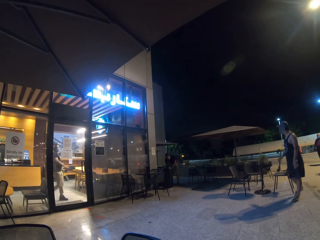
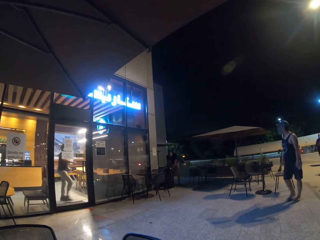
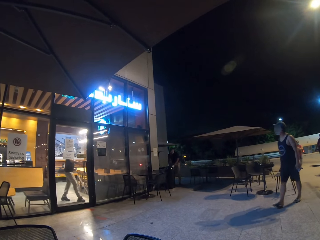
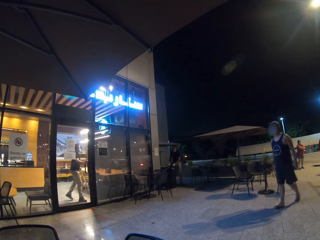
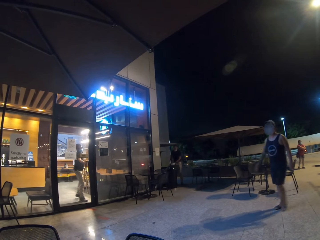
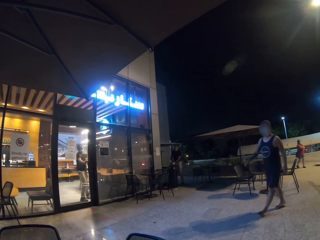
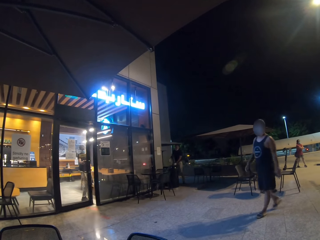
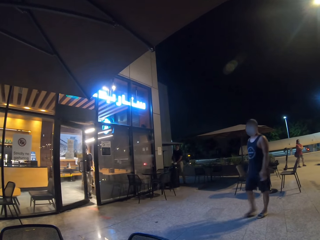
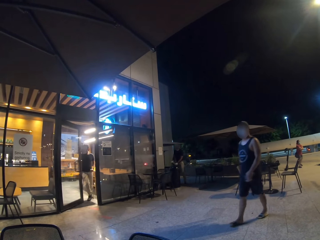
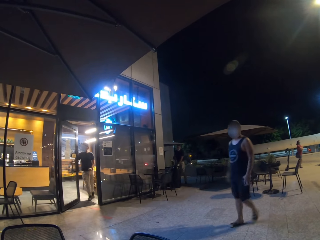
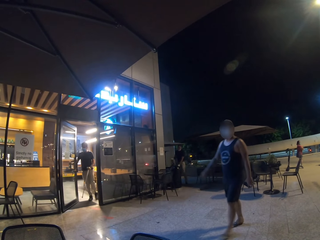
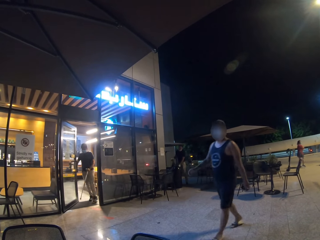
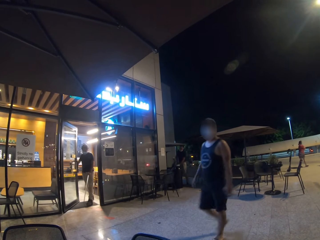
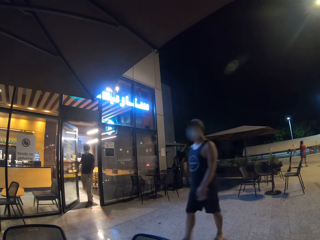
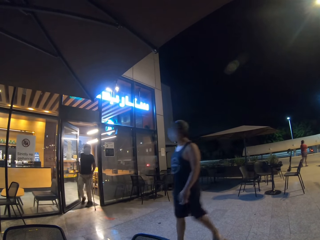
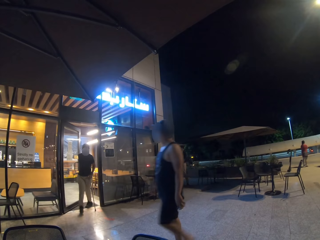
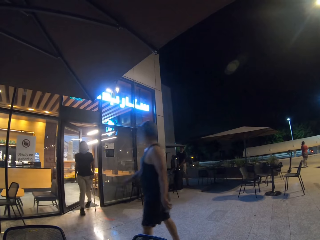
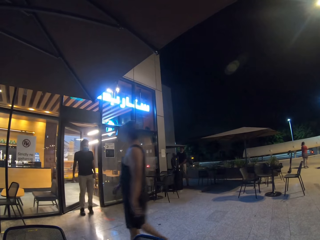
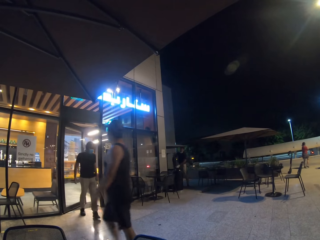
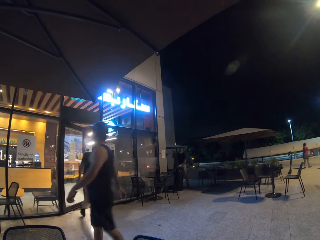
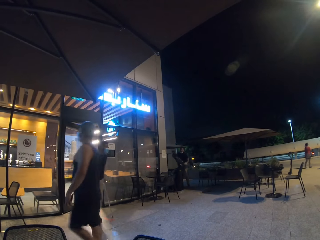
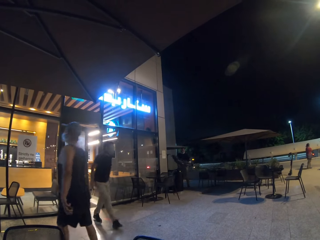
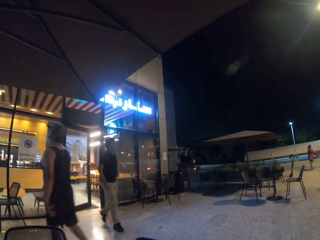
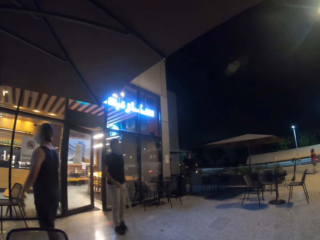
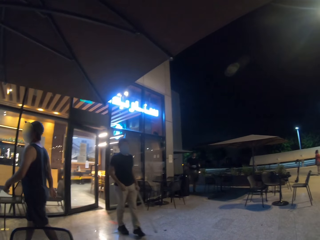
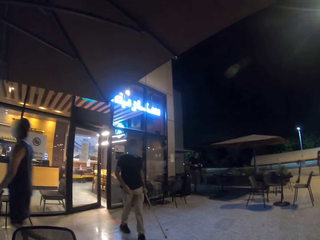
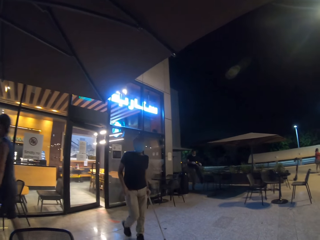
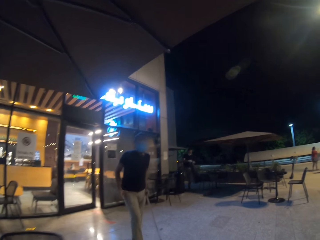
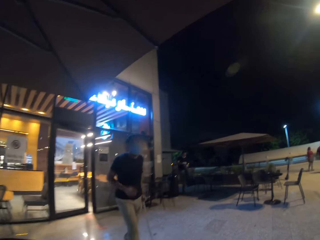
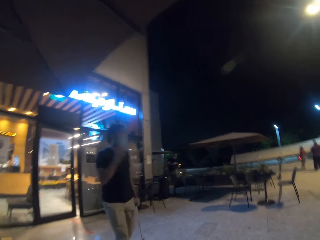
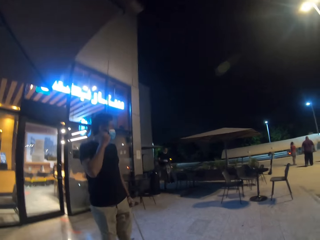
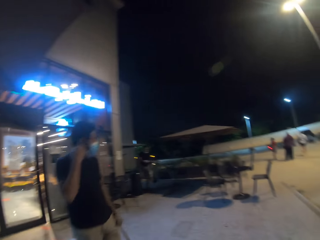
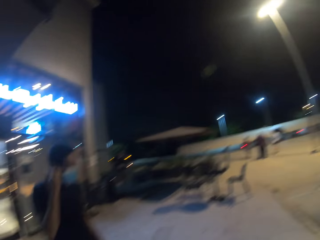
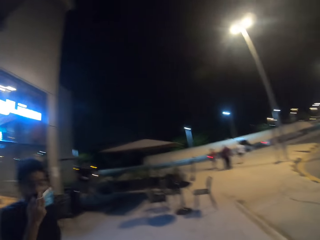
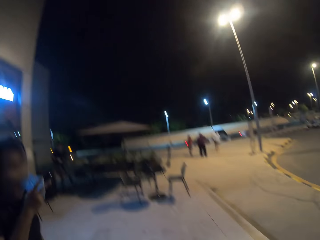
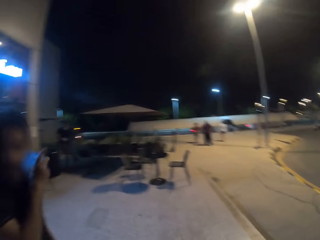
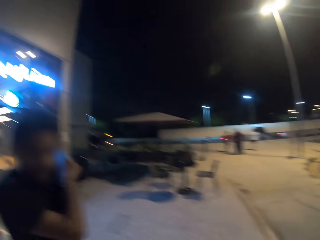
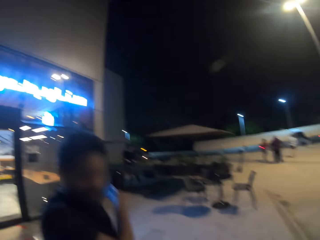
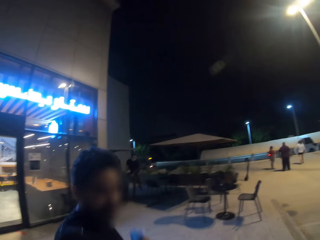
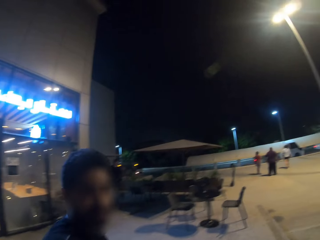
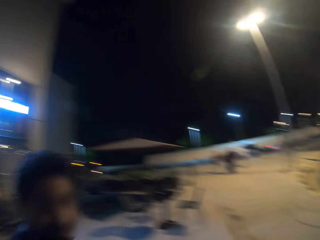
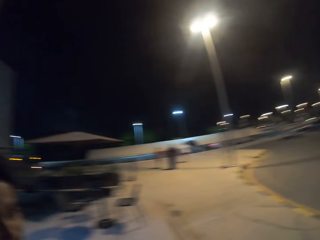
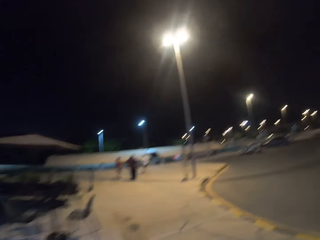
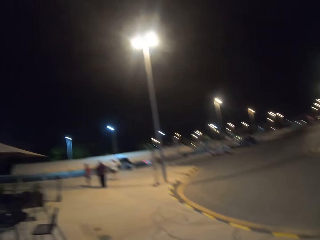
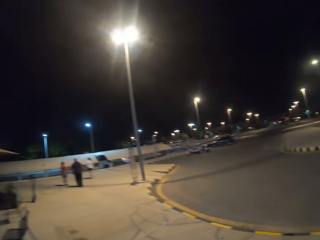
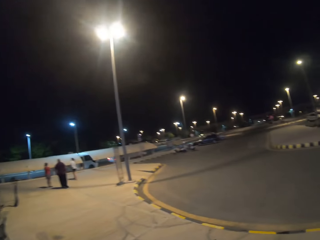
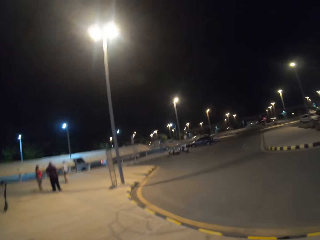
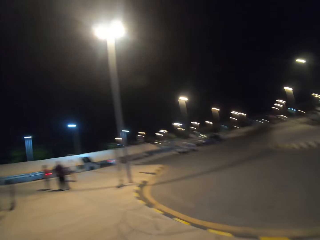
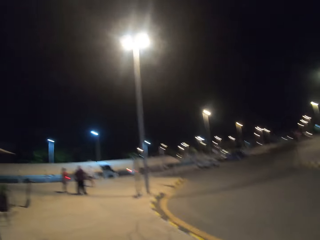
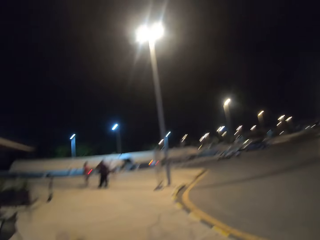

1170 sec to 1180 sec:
A man walks out of the room.

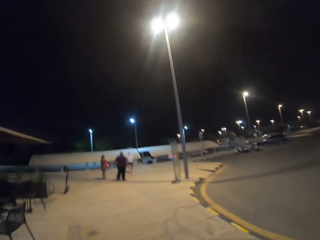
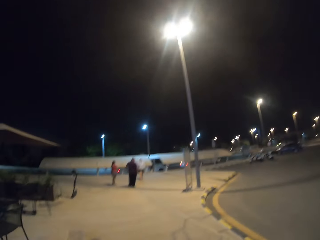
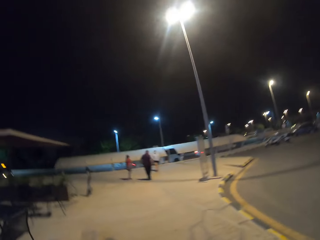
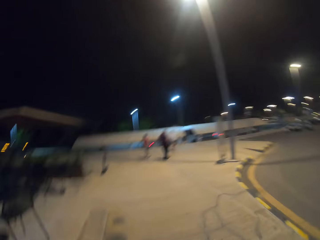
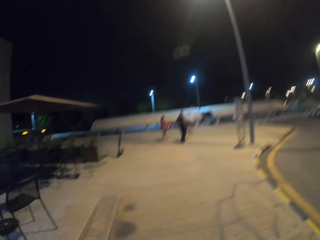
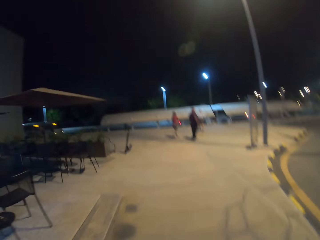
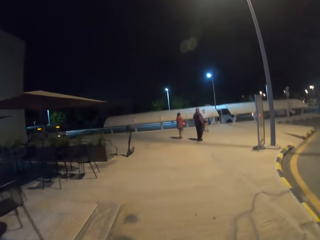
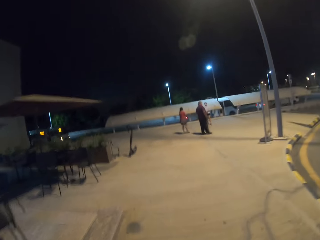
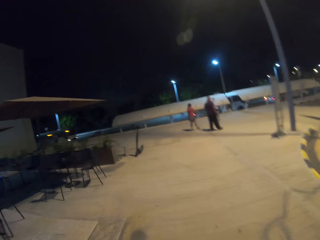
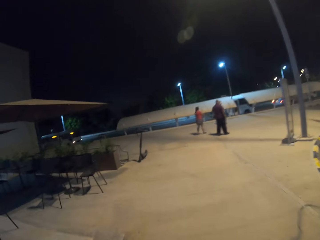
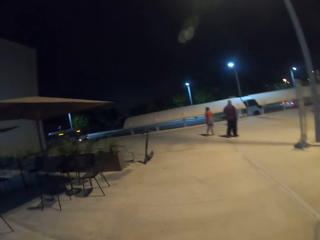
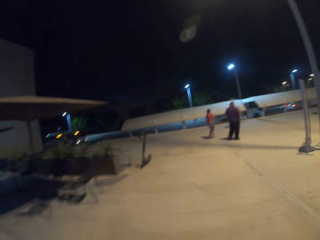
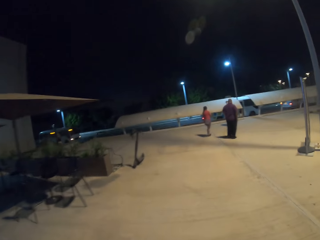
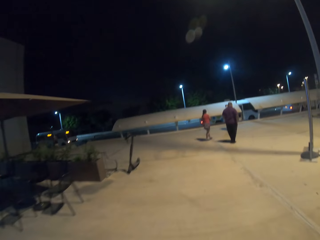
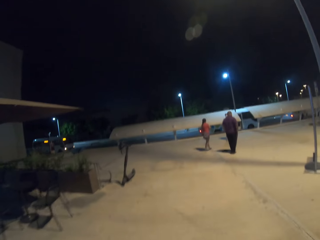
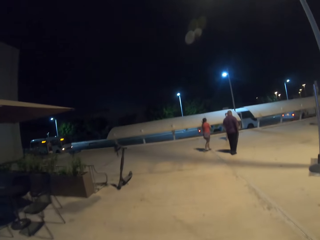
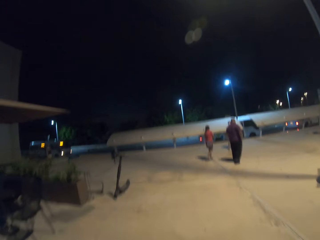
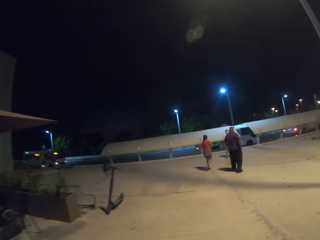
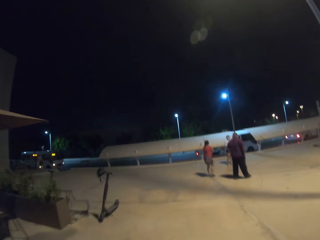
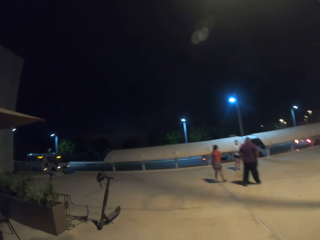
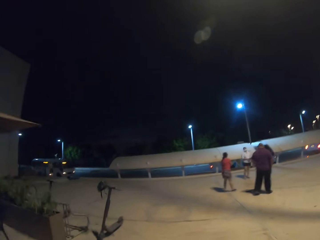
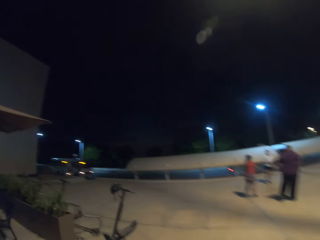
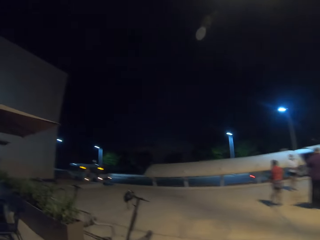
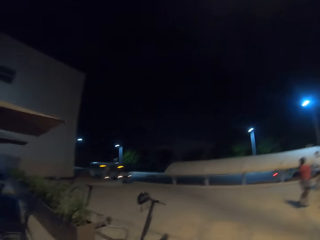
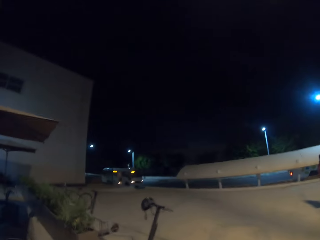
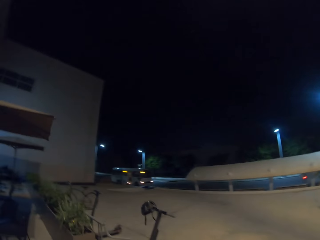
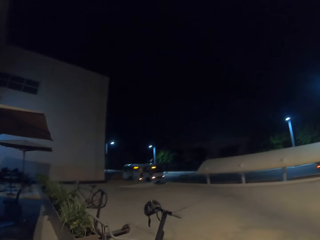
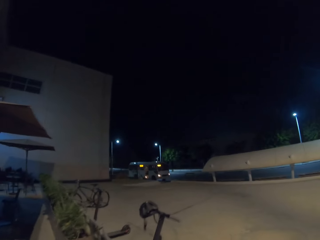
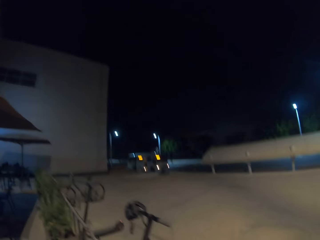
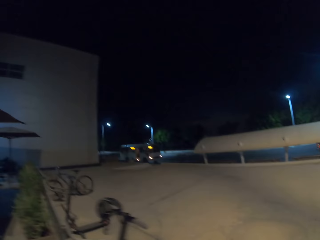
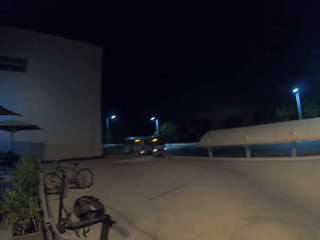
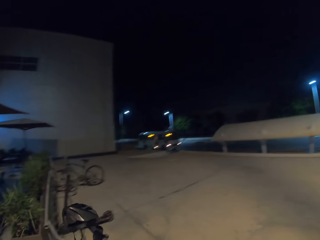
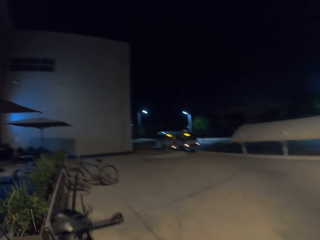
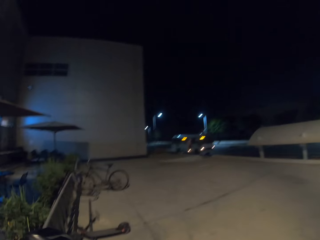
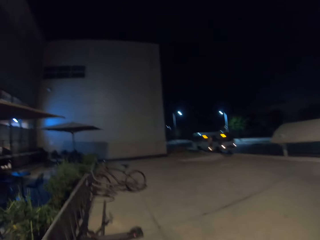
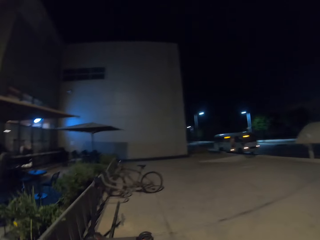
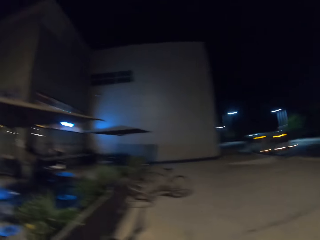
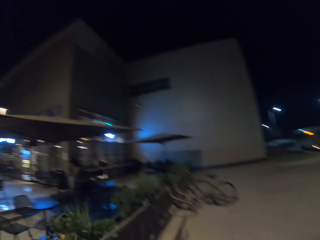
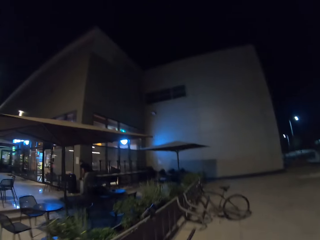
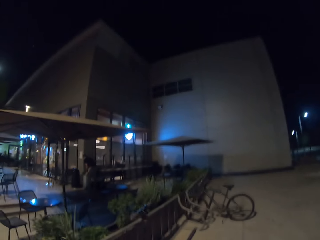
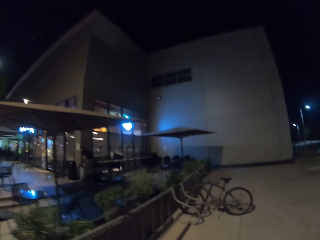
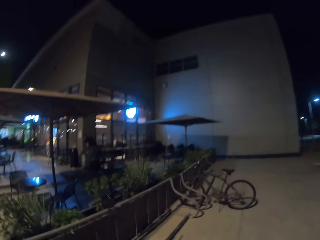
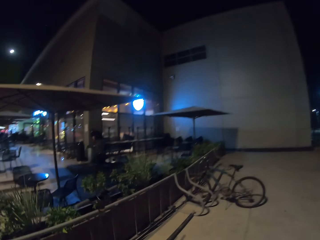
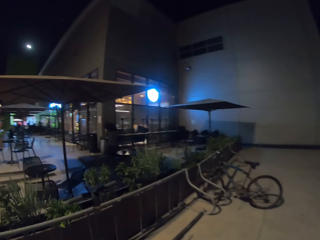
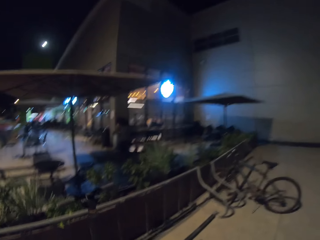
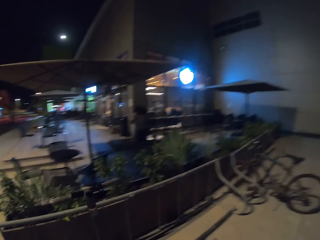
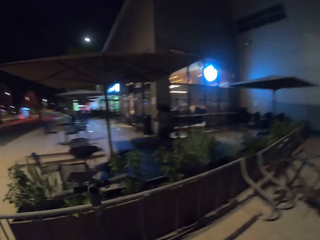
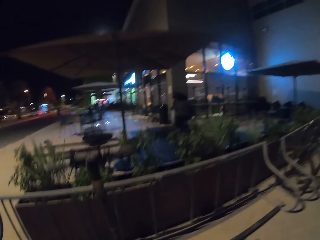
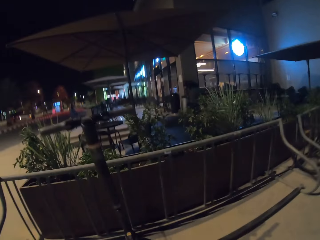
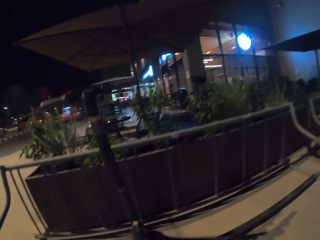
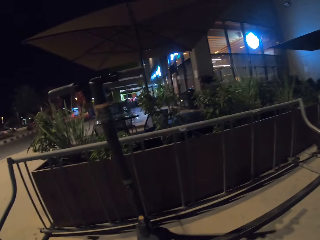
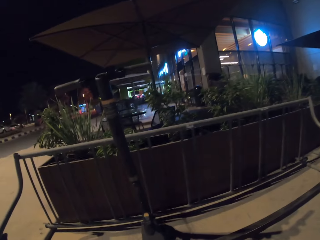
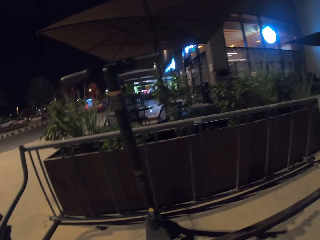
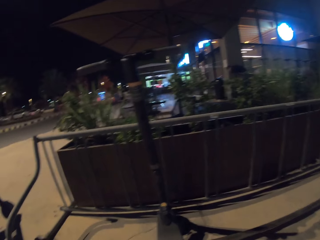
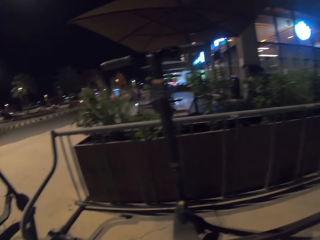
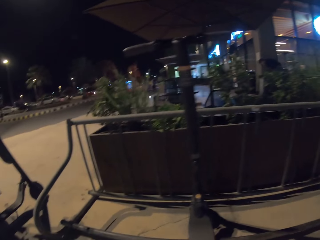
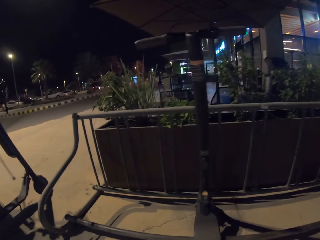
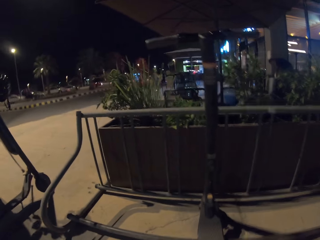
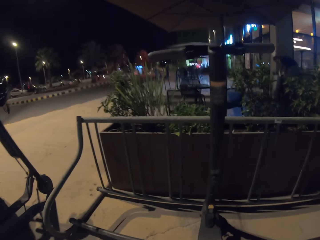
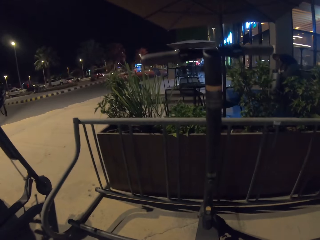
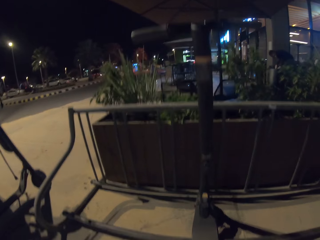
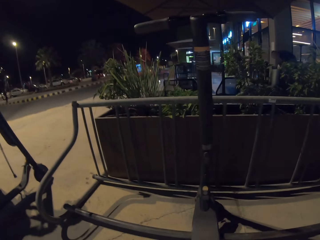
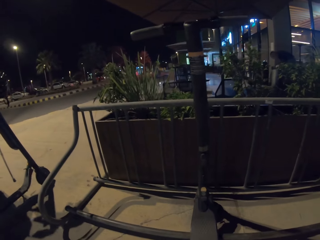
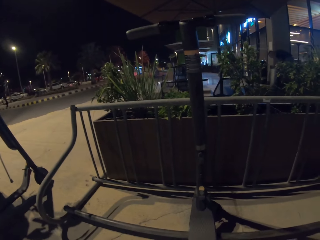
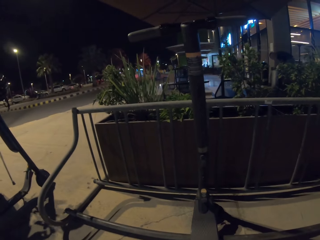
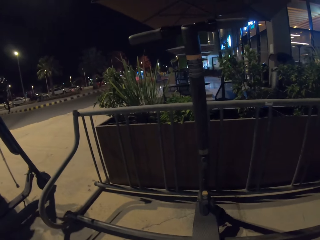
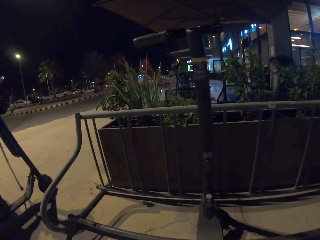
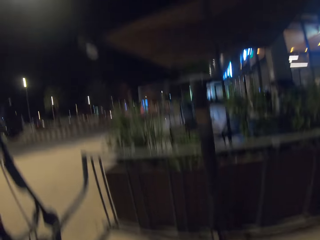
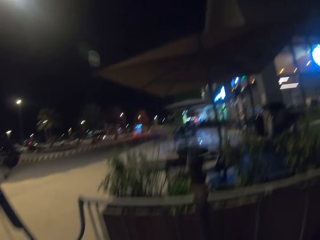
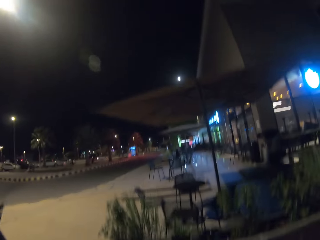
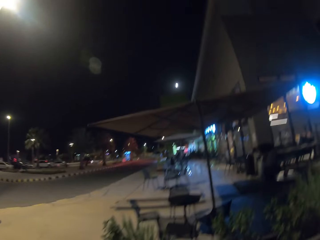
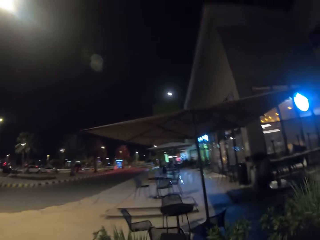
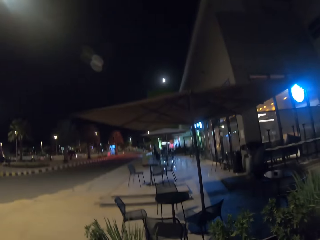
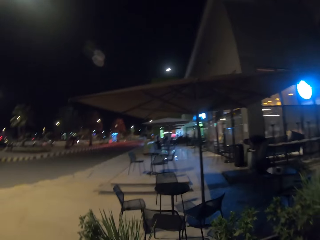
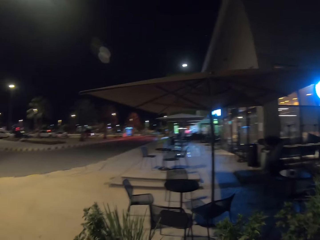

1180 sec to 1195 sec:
The camera wearer walks on the pavement.
